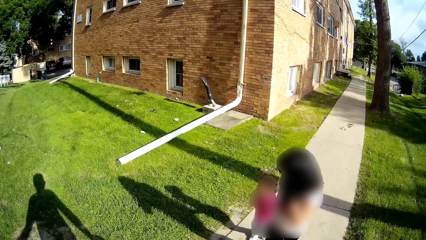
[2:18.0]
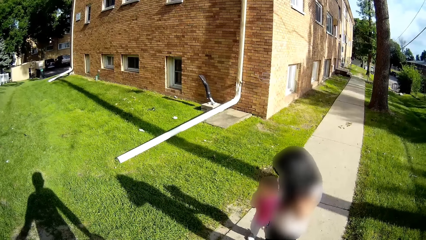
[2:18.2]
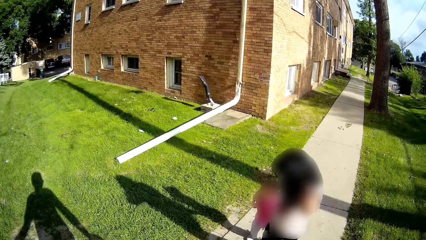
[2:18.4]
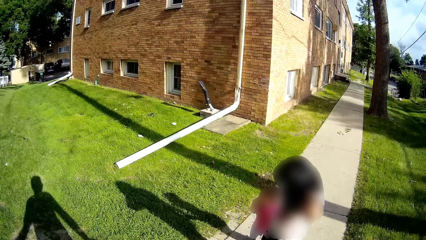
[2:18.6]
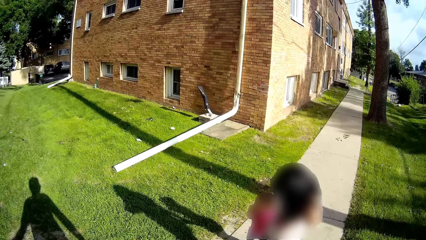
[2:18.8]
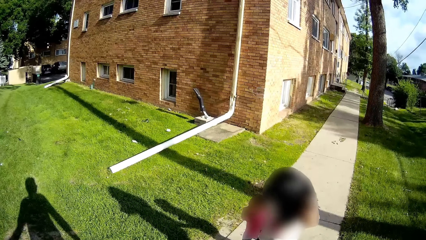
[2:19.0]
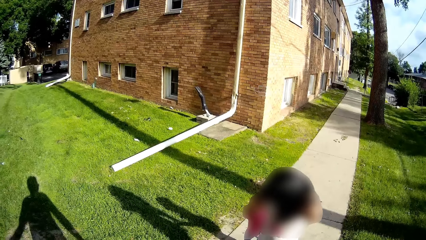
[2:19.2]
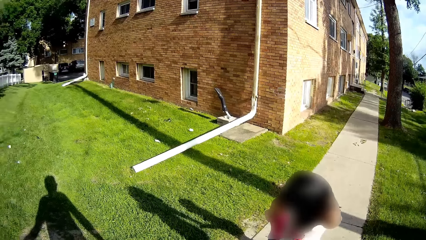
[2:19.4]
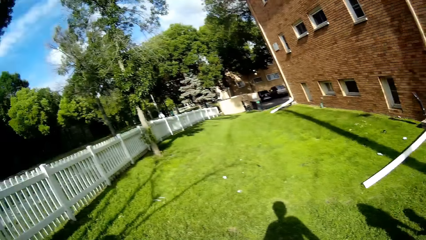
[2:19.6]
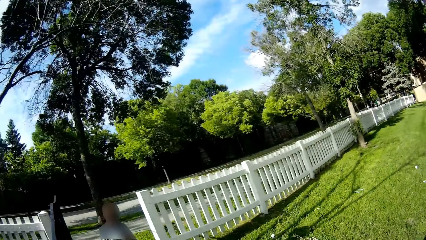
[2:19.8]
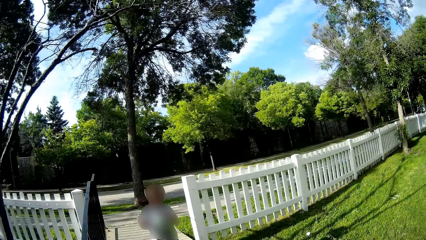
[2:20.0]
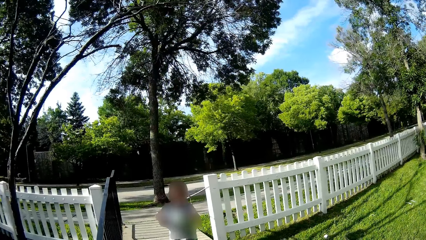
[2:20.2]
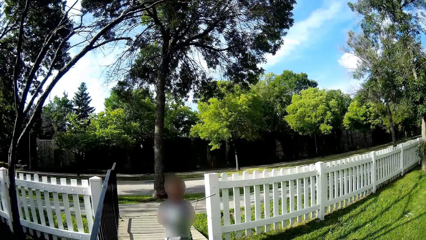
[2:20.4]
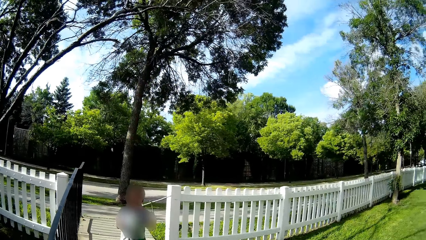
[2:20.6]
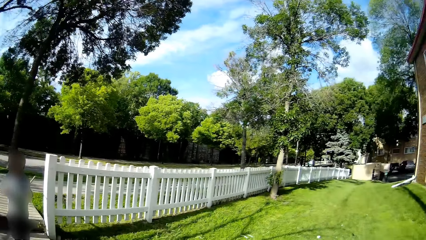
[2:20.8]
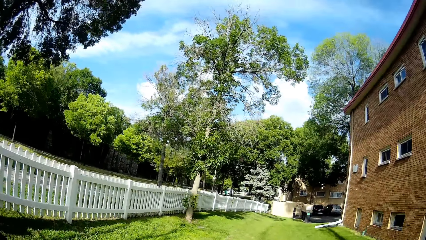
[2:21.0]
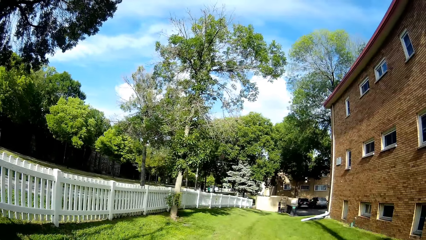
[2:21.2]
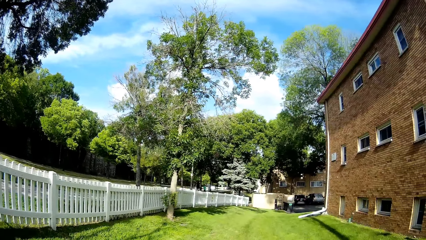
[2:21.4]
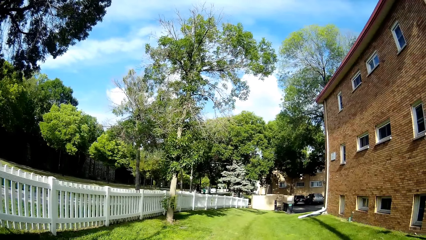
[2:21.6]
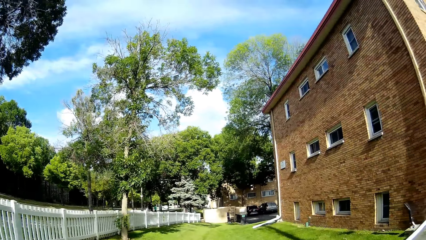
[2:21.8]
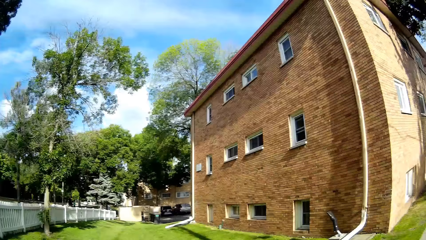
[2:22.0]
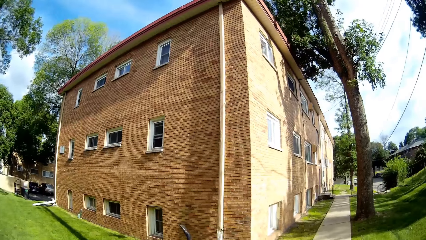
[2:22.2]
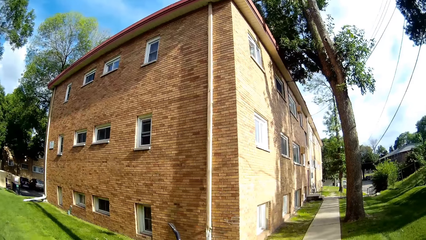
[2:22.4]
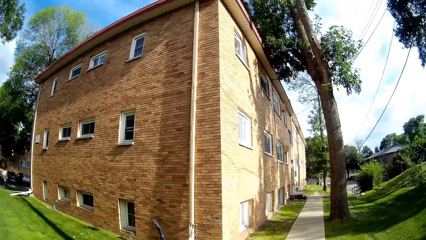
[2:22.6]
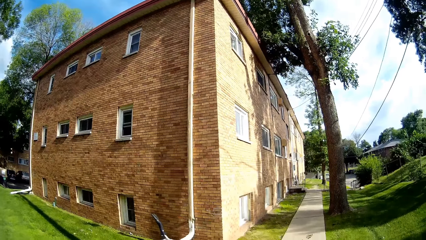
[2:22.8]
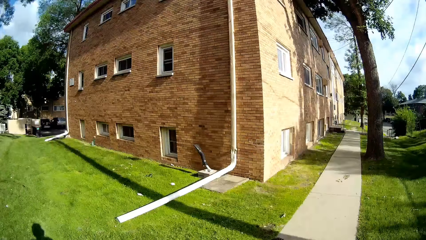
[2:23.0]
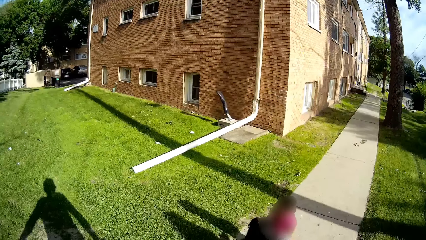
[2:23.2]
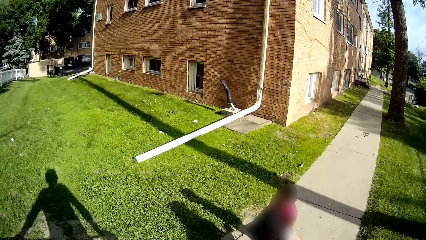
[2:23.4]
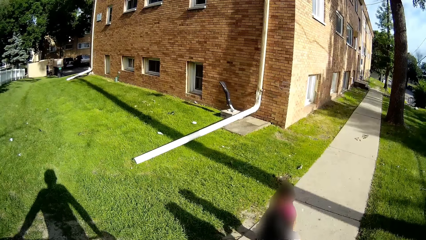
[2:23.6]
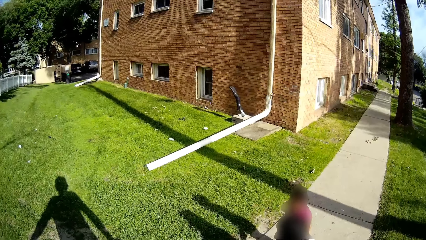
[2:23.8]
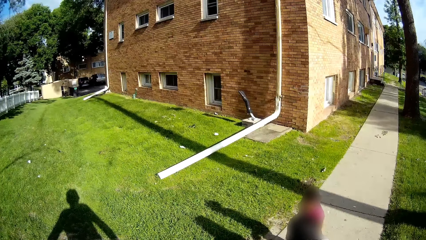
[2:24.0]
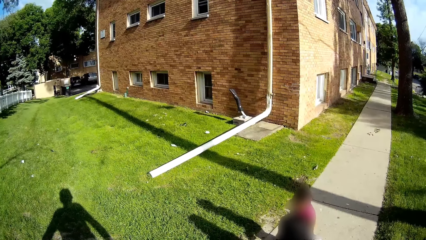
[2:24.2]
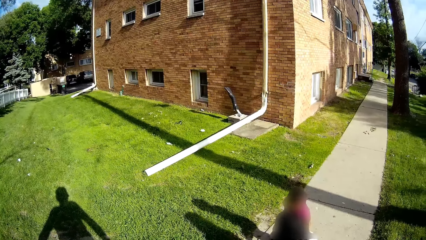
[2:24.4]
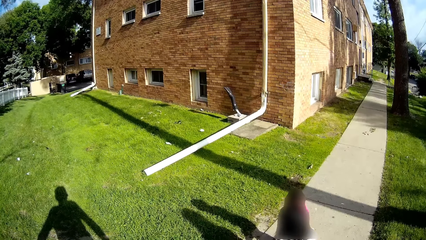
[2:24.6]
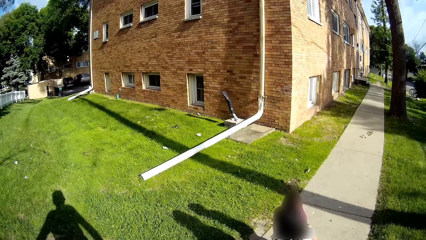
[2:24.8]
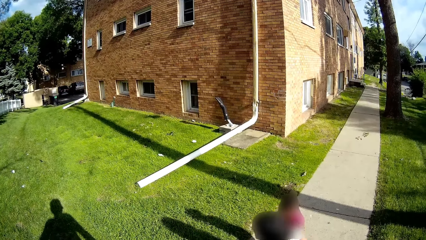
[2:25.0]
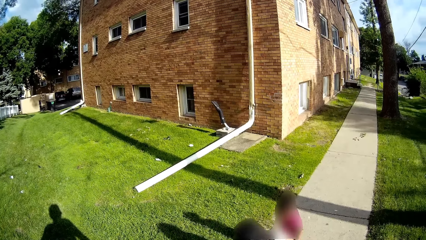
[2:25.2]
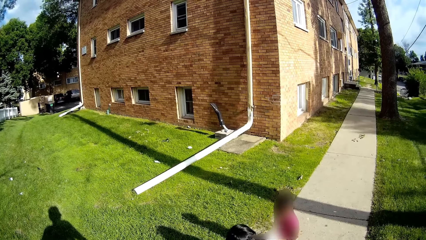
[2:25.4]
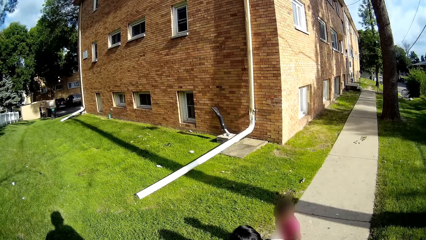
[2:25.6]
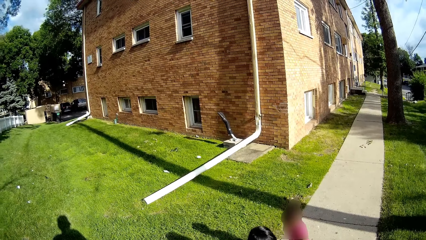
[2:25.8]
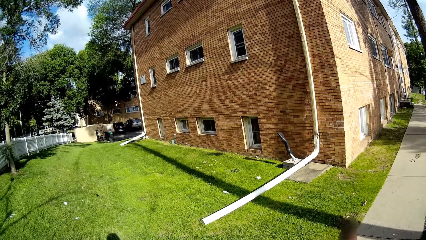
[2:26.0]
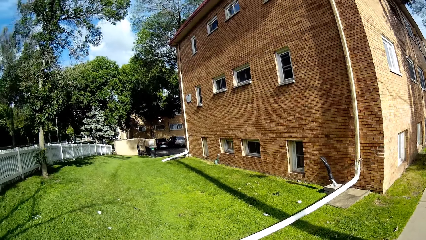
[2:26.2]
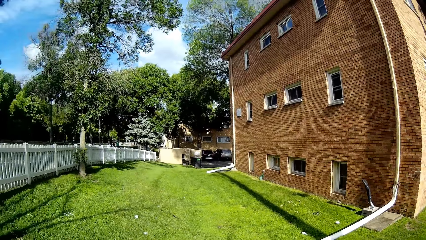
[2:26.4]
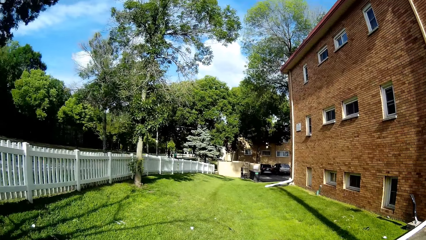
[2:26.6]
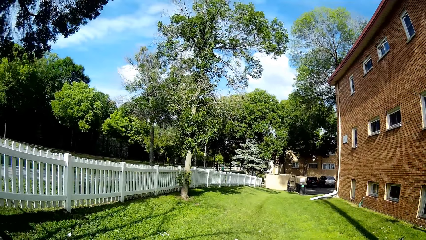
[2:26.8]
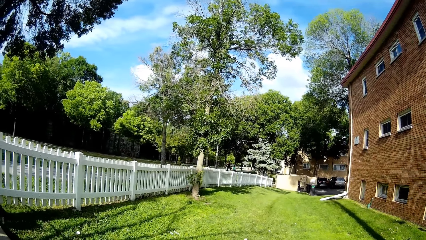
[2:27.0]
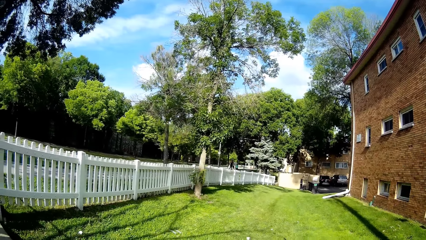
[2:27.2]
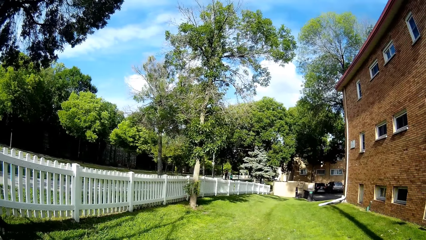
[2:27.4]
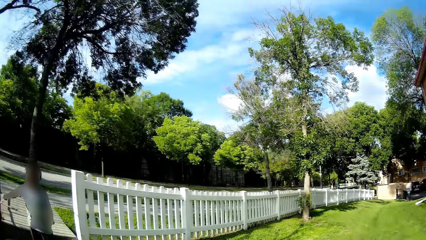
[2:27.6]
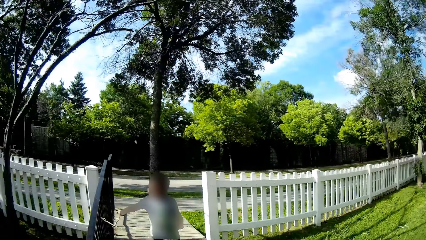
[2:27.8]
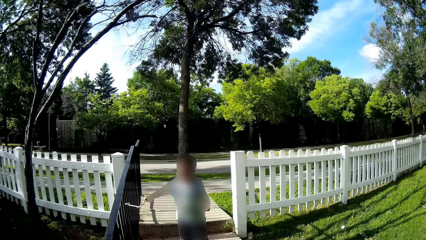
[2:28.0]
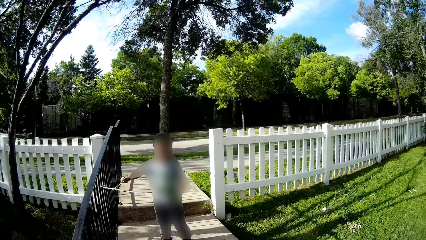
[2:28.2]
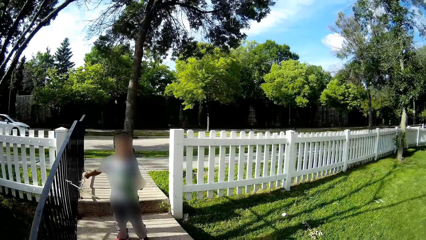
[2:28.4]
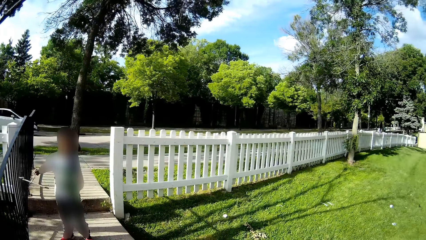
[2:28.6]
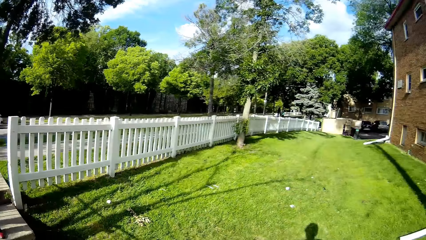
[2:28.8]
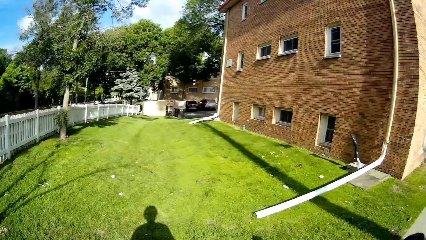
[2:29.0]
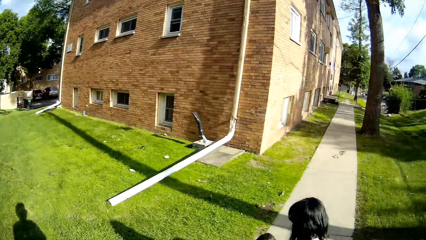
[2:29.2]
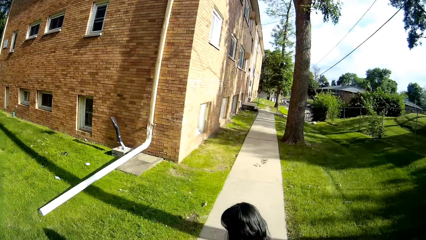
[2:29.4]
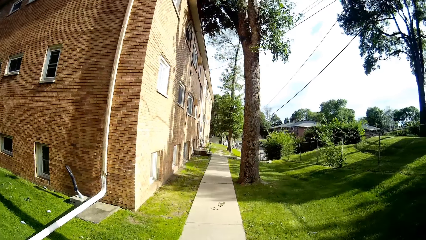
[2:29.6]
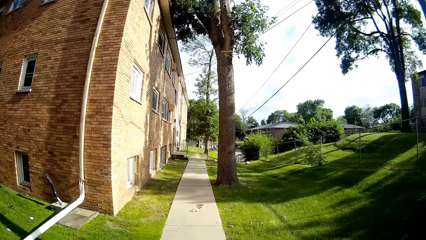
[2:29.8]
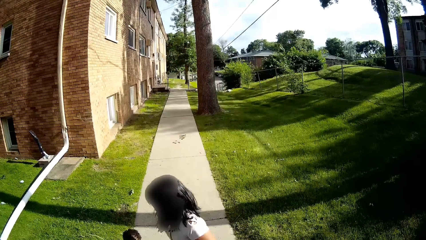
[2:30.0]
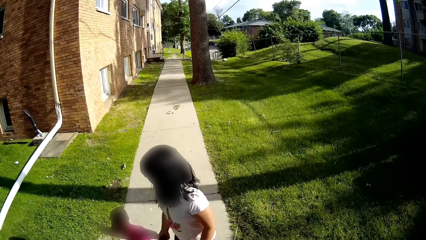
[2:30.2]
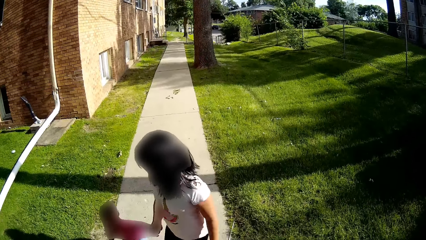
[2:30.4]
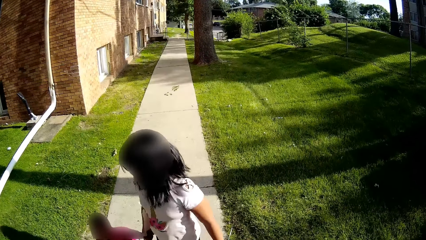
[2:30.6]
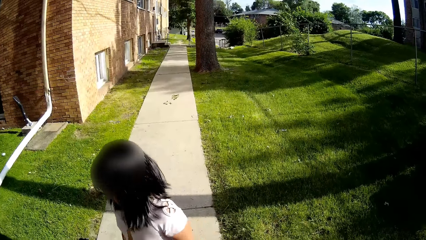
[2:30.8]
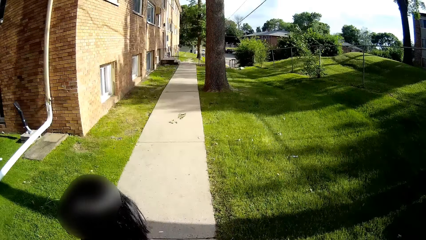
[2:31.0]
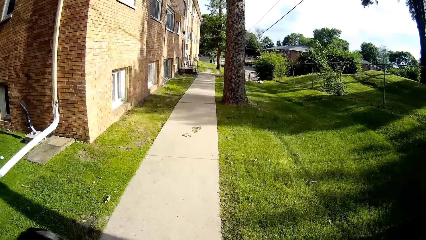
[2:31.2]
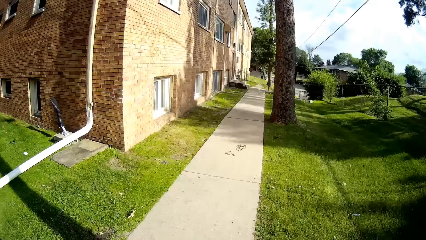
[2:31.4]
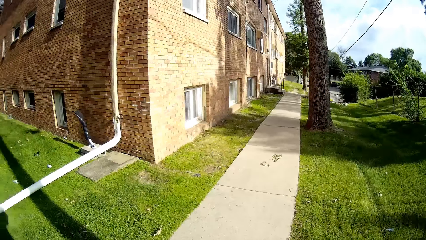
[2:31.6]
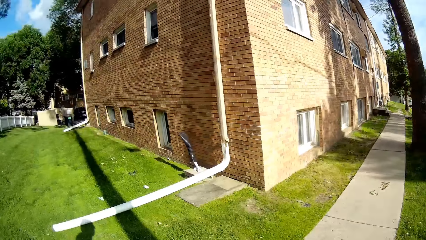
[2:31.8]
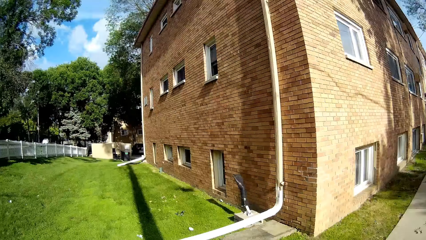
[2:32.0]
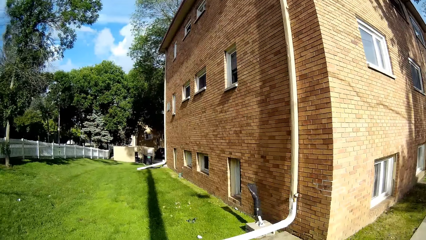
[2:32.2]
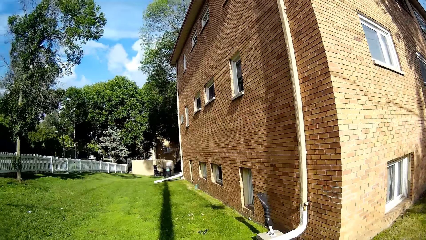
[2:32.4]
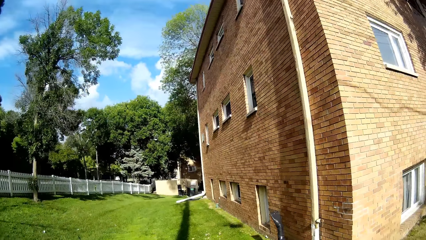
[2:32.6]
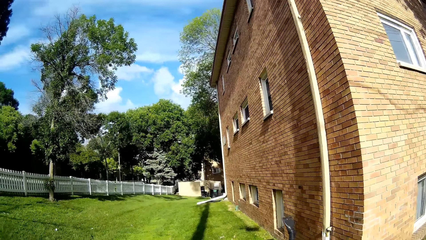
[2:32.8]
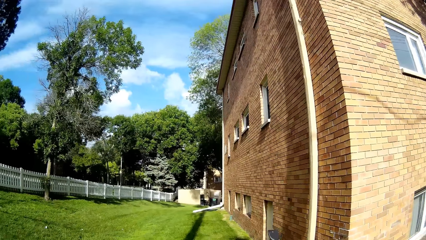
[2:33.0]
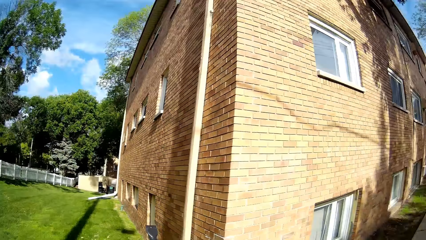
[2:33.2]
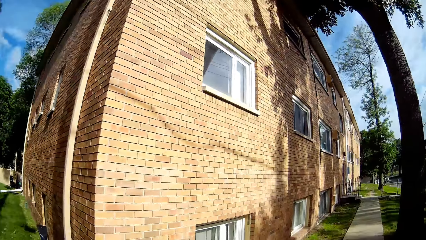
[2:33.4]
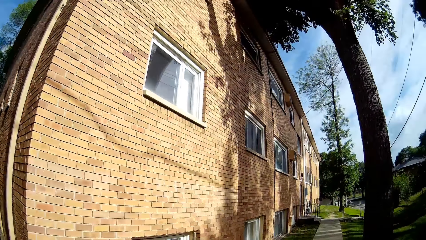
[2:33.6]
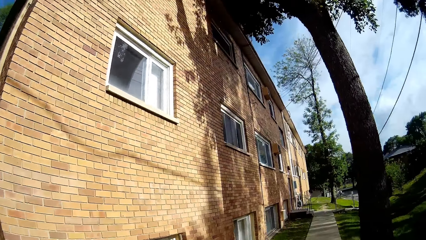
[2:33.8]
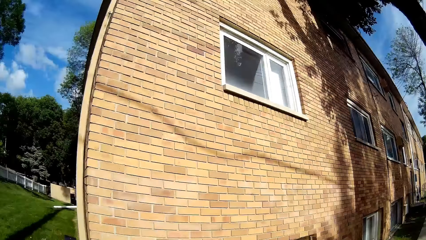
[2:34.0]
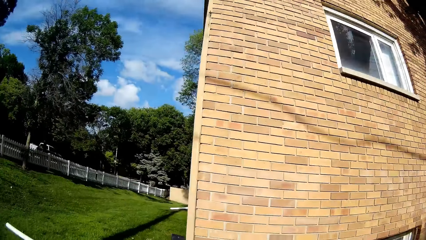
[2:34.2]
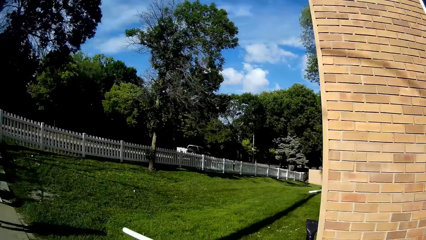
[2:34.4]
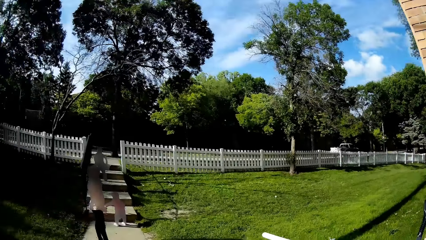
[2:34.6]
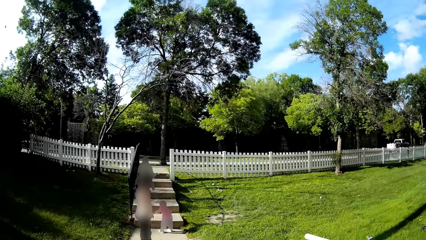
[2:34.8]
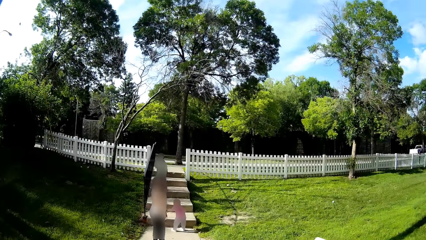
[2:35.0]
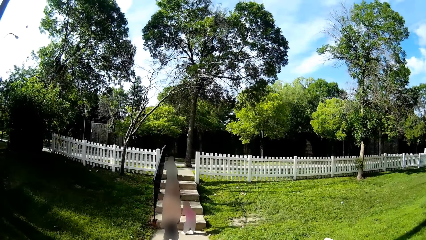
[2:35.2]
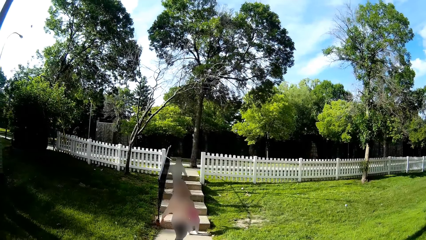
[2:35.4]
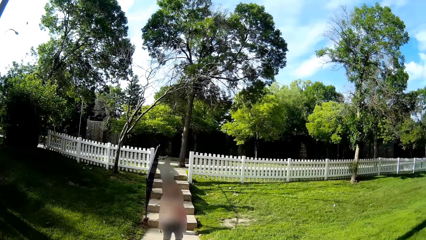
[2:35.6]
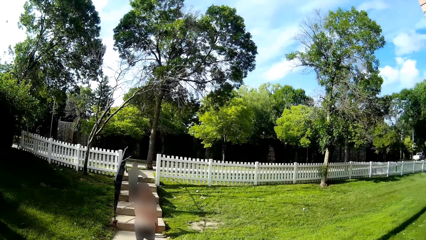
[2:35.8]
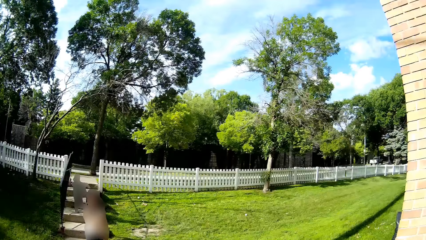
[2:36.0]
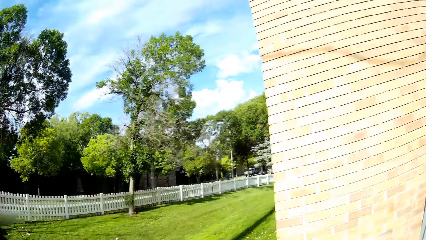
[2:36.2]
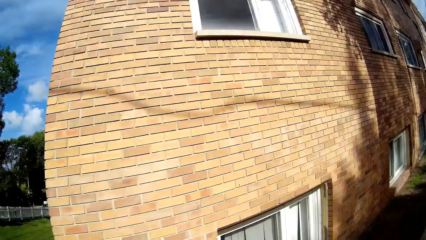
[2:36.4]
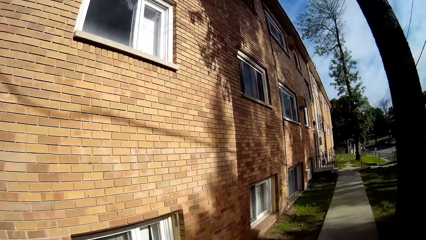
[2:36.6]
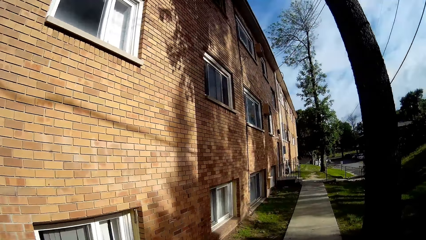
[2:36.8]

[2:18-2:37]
The boy talks with the camera wearer. A girl holds another girl. The camera wearer walks along the walkway. They look at the children on the walkway.
